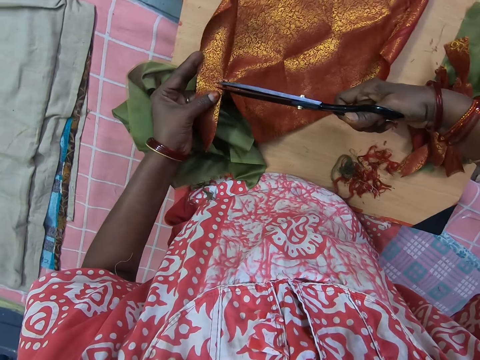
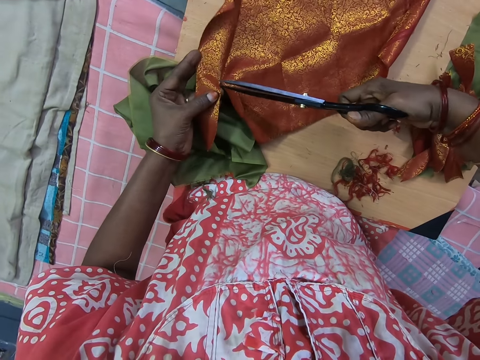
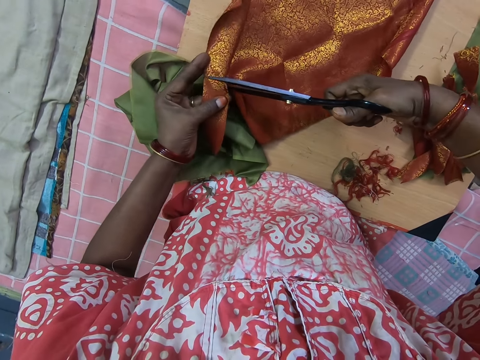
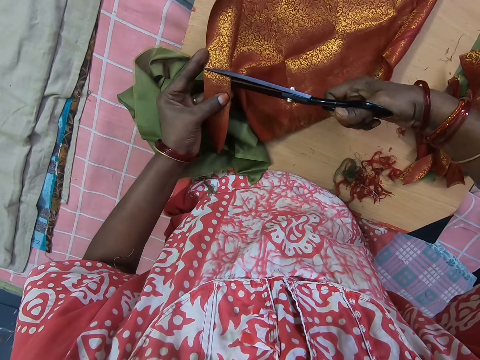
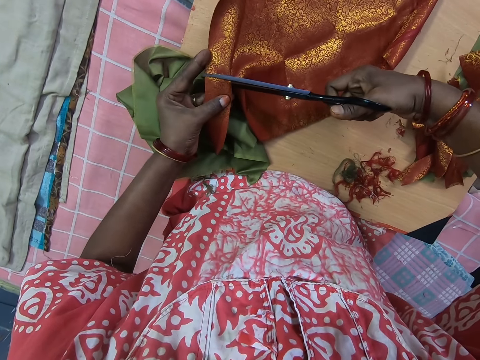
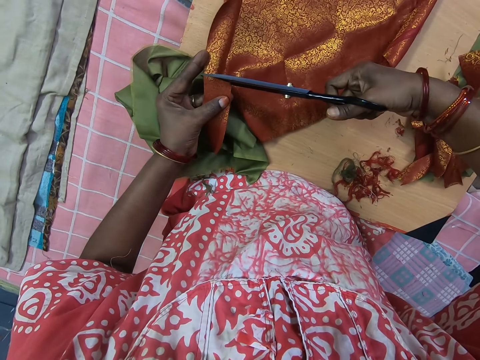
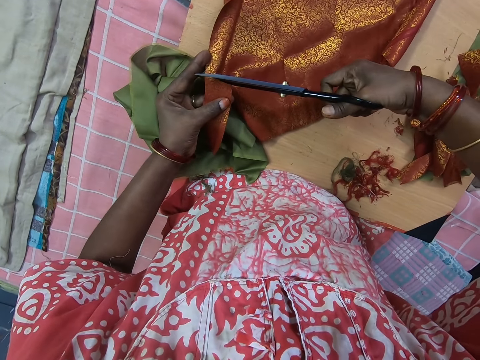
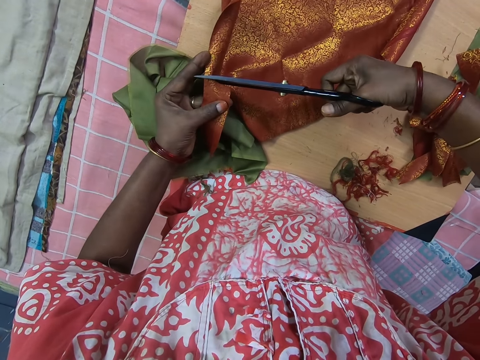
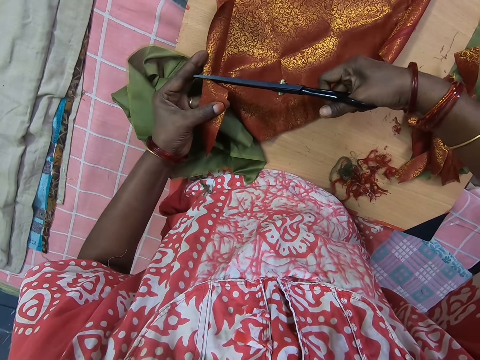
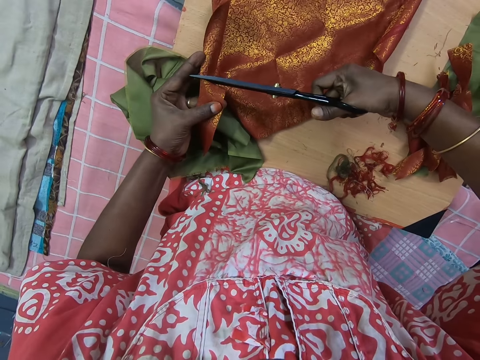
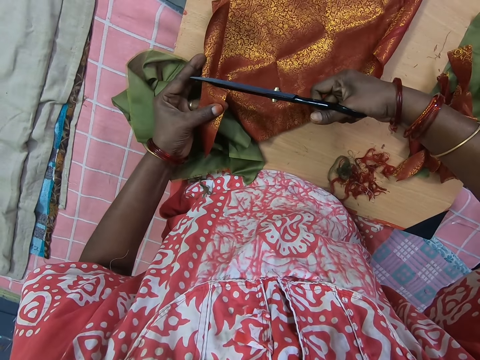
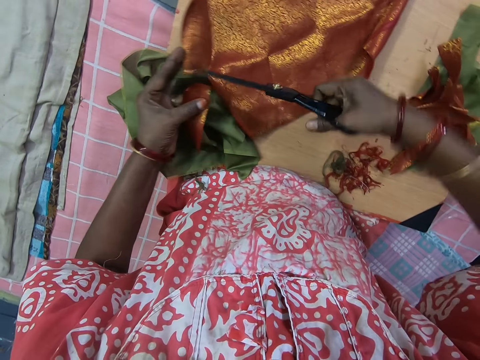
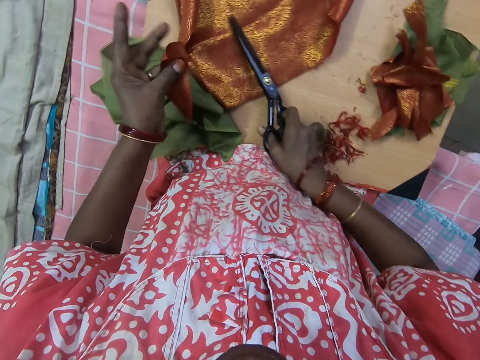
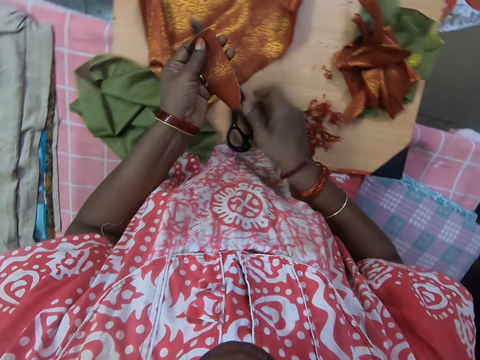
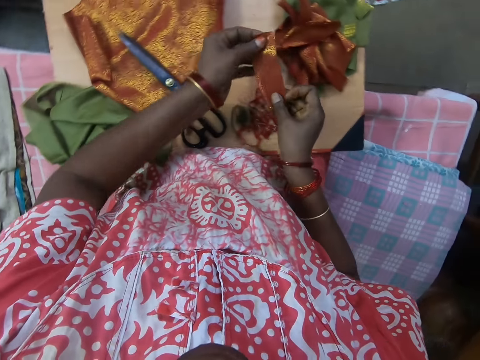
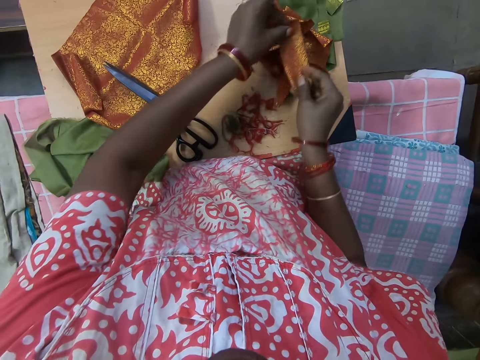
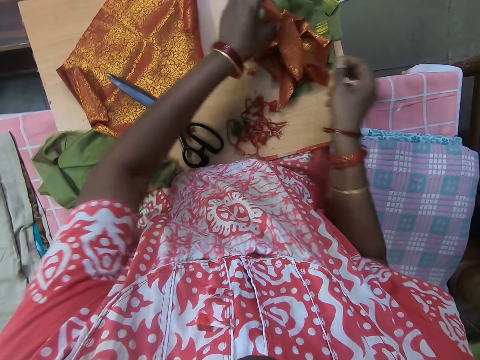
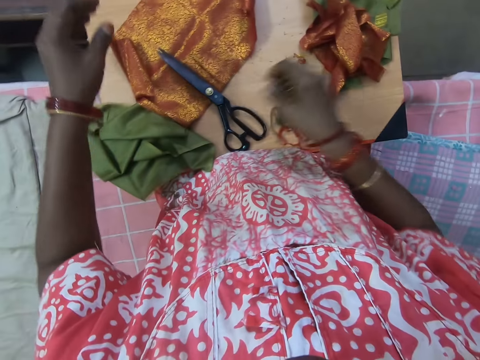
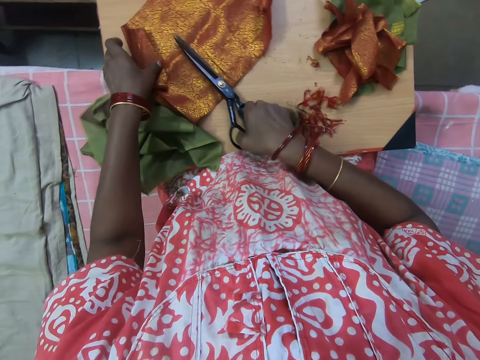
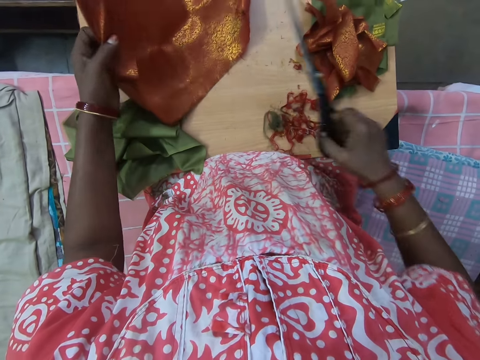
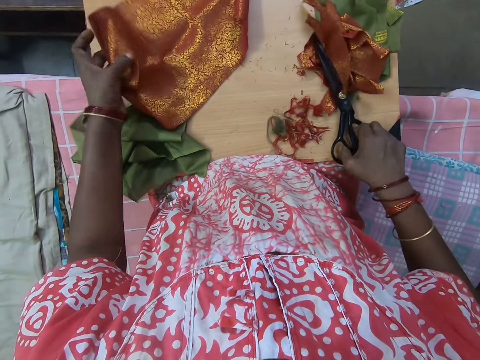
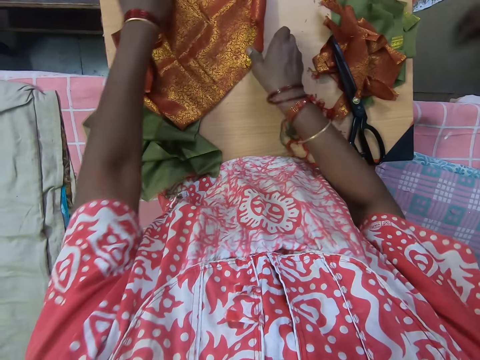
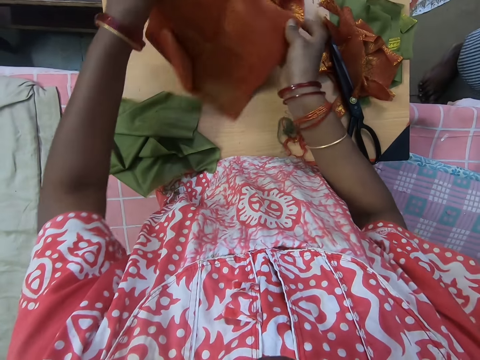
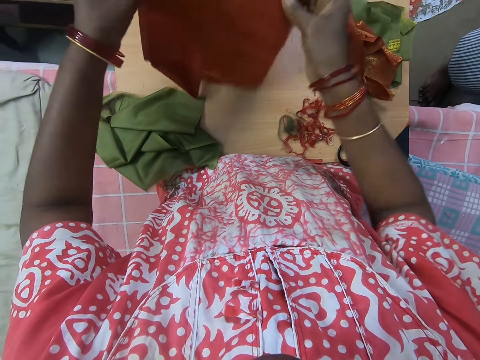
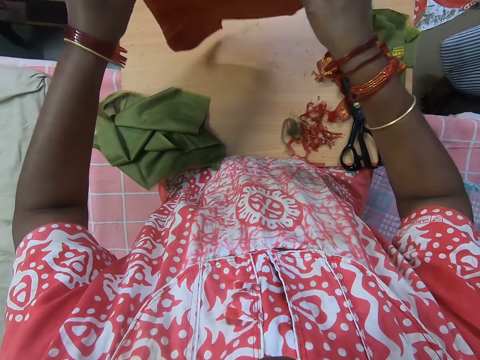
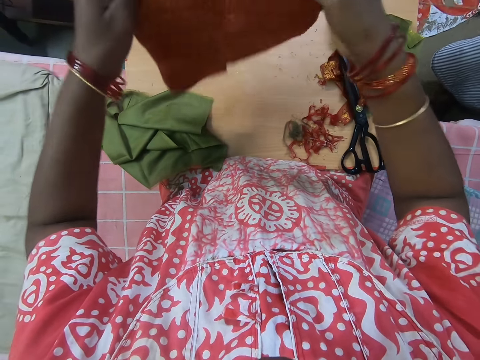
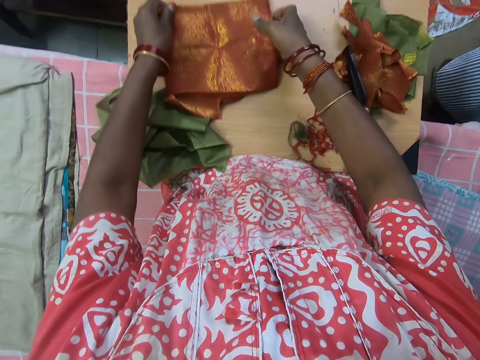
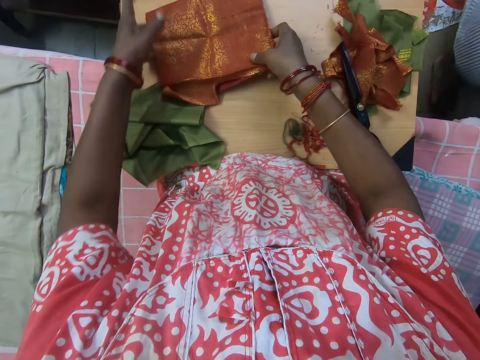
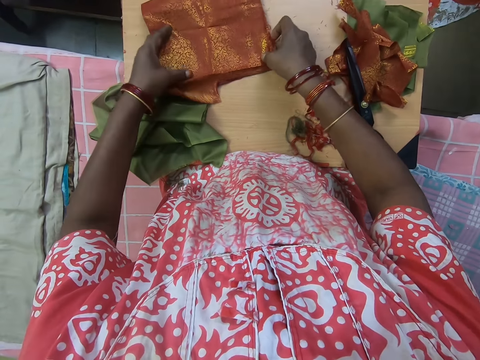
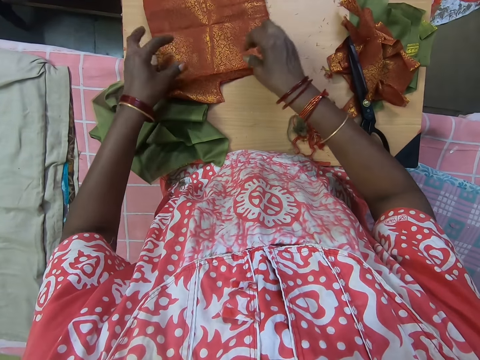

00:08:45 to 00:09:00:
The camera wearer drops the pair of scissors on the table with her right hand. She picks up the cut piece of fabric with her left hand. She drops the cut piece of fabric on the table with both hands. She picks up the pair of scissors from the table with her right hand. She holds onto the fabric with her left hand. She places the scissors on the table. She adjusts the fabric with both hands. She folds the piece of cloth. She places the piece of cloth on the table.

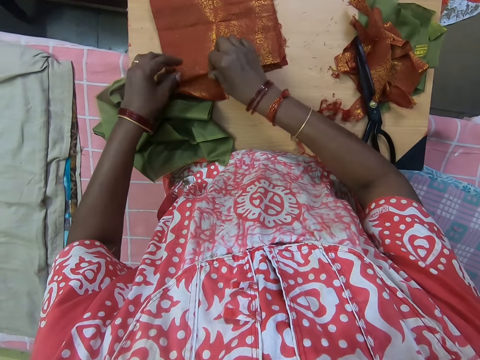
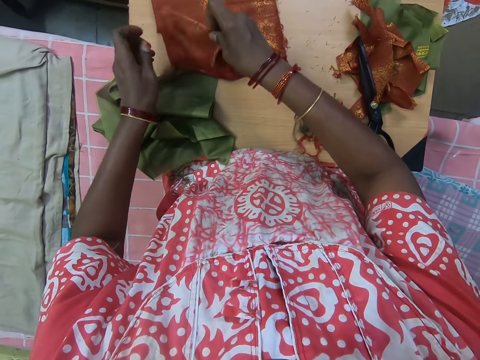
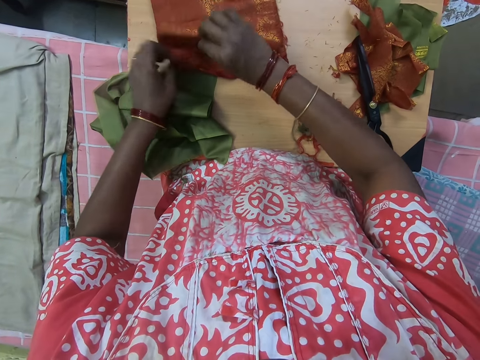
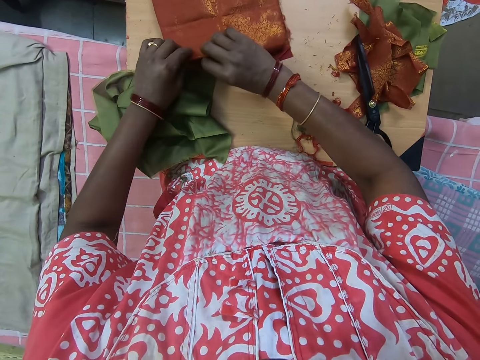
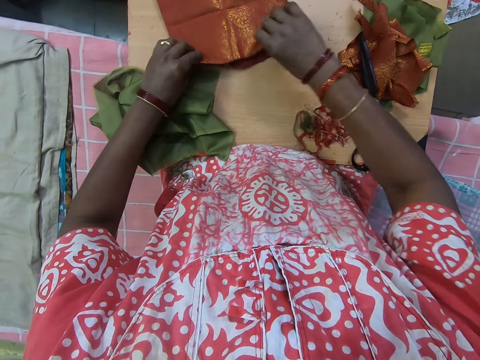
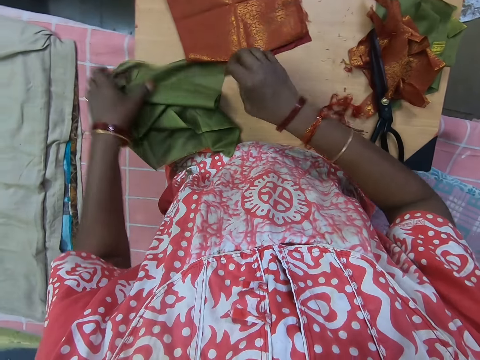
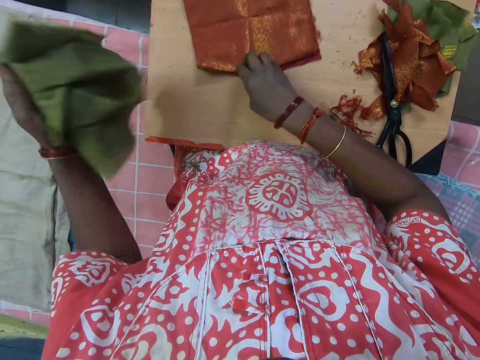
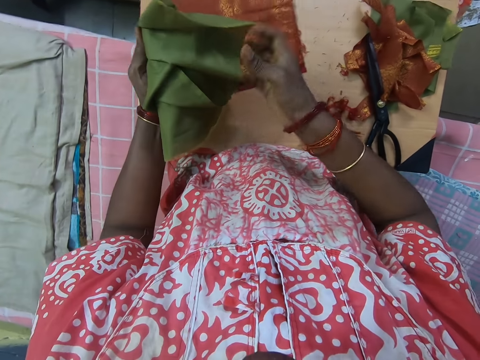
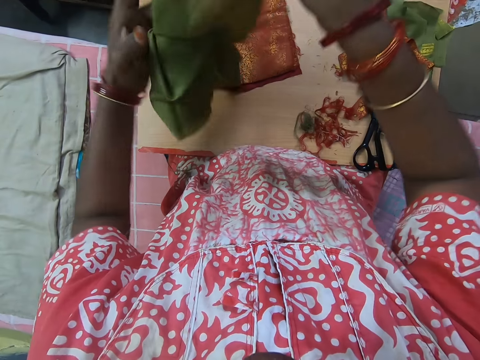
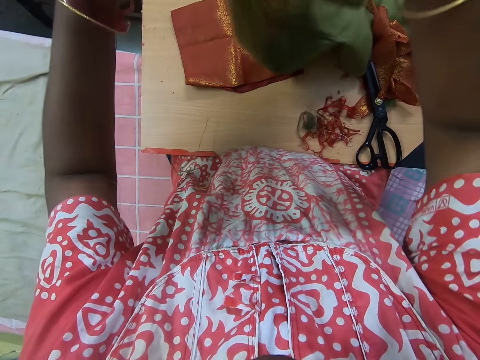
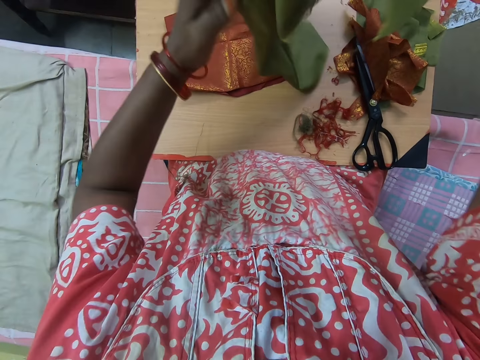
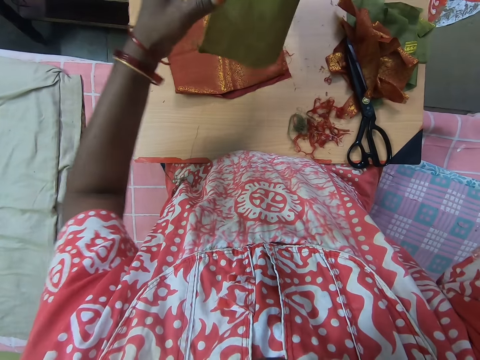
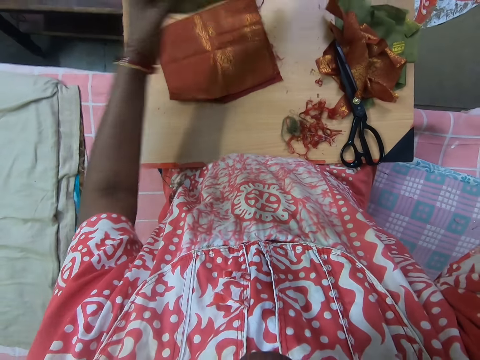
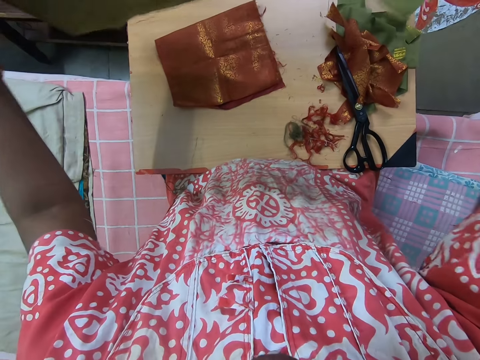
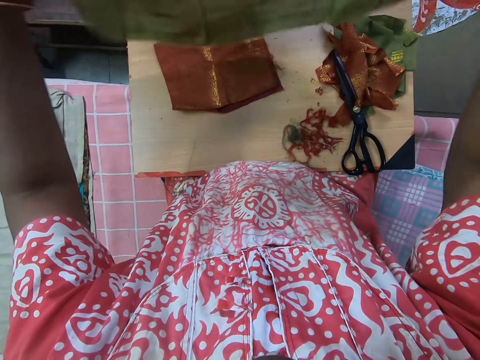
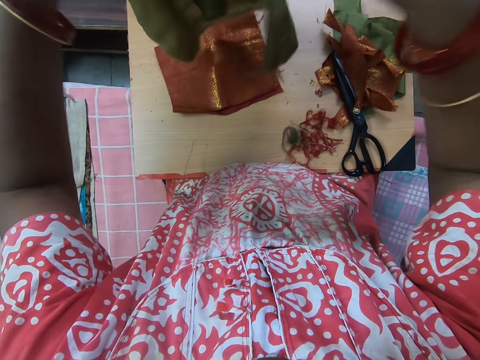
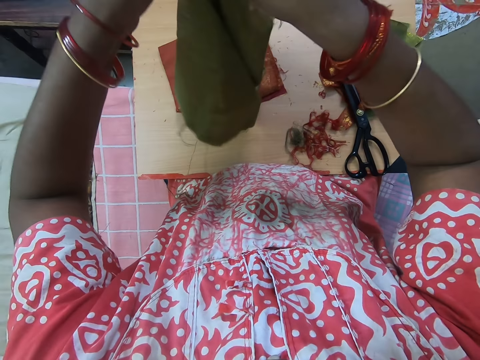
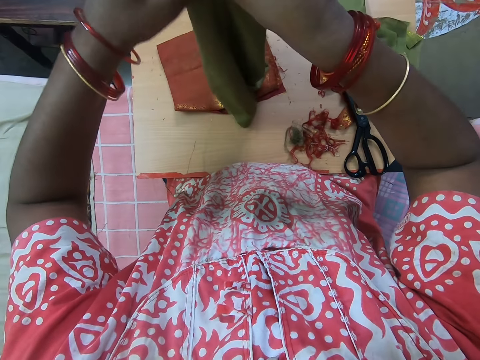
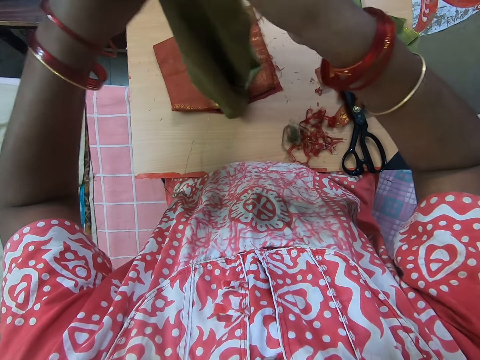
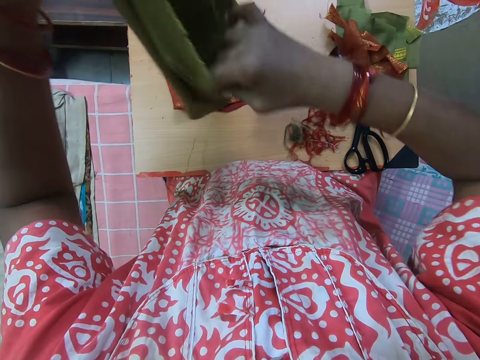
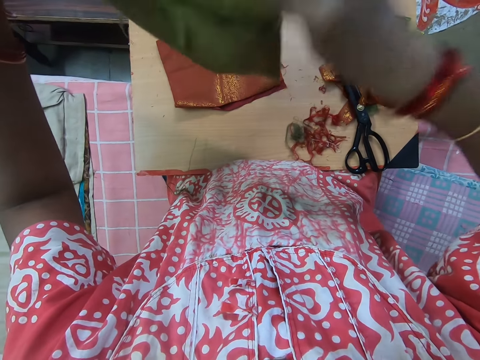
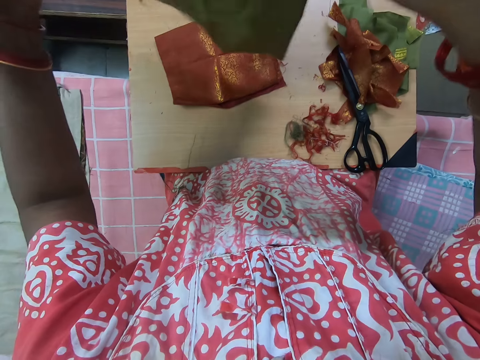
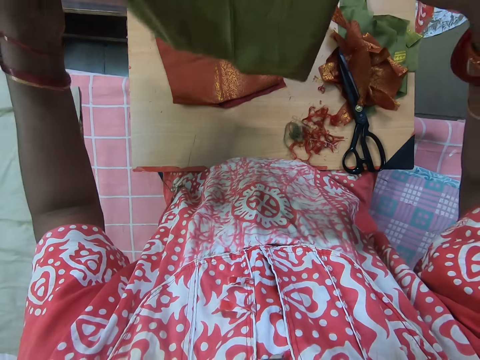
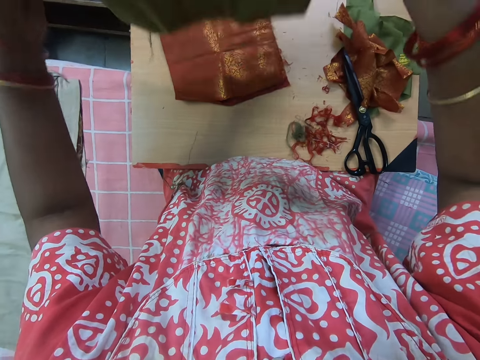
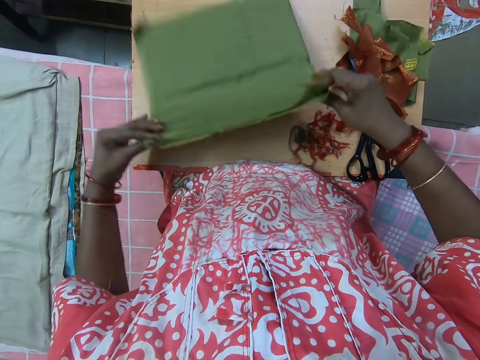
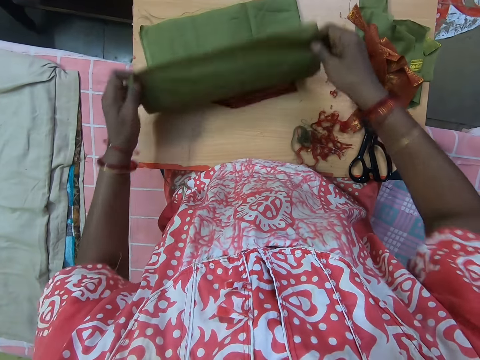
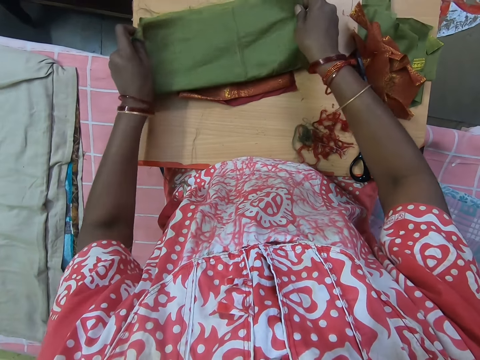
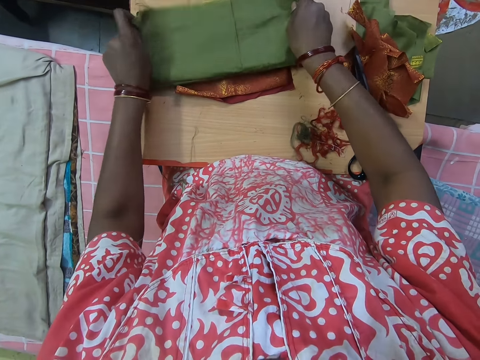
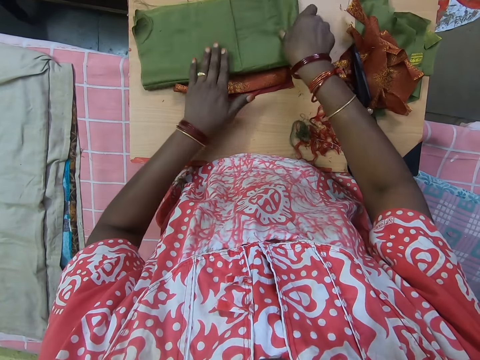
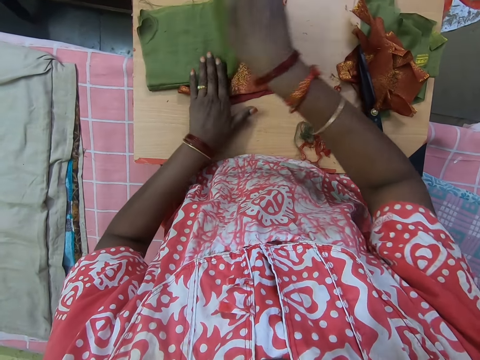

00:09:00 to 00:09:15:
The camera wearer folds the piece of cloth on the table. She picks up a material from the table with her left hand. She folds the material with both hands. She places the piece of cloth on the table. She folds the piece of cloth on the table.
